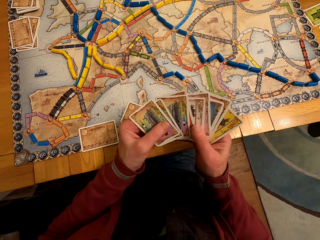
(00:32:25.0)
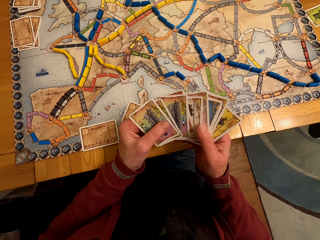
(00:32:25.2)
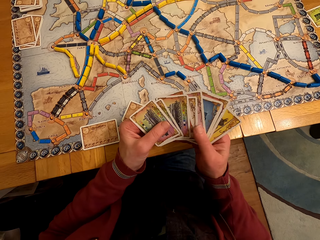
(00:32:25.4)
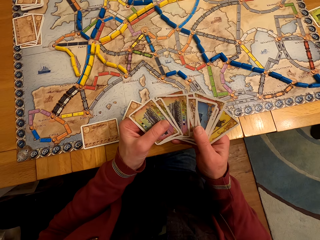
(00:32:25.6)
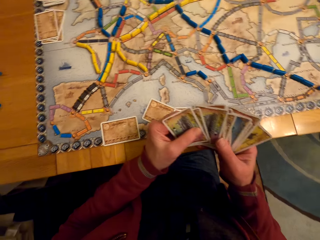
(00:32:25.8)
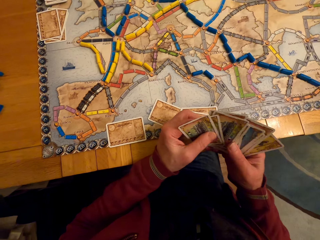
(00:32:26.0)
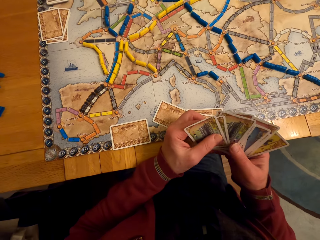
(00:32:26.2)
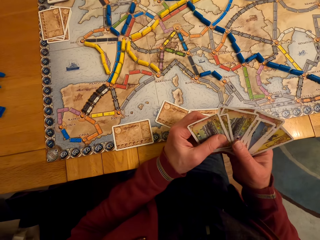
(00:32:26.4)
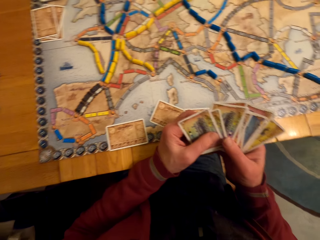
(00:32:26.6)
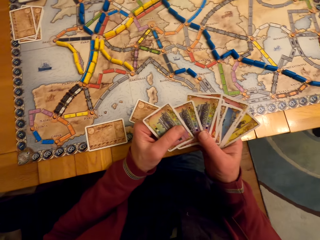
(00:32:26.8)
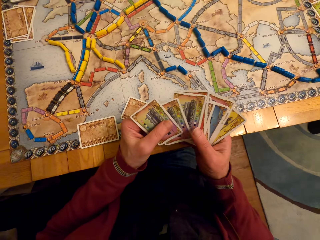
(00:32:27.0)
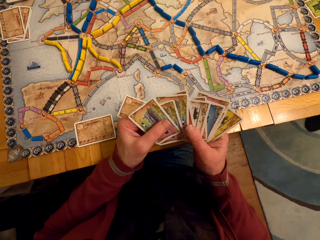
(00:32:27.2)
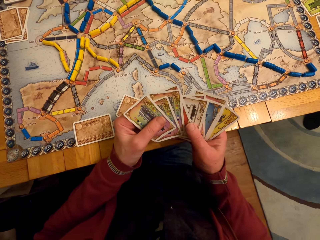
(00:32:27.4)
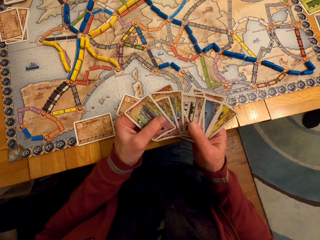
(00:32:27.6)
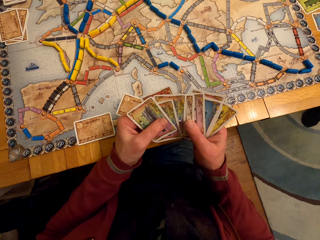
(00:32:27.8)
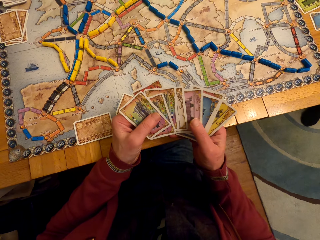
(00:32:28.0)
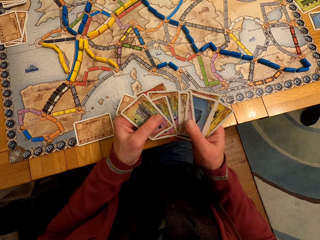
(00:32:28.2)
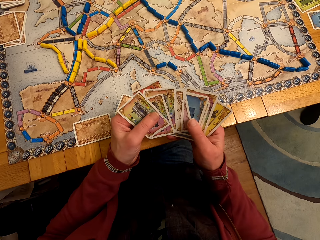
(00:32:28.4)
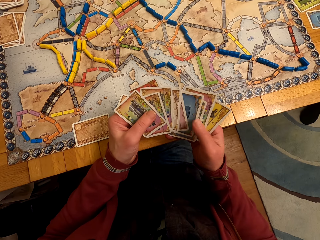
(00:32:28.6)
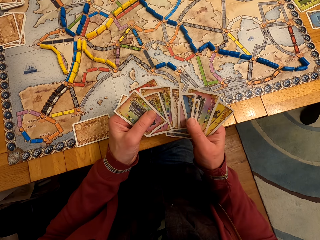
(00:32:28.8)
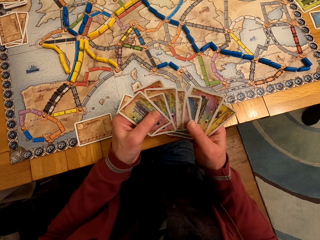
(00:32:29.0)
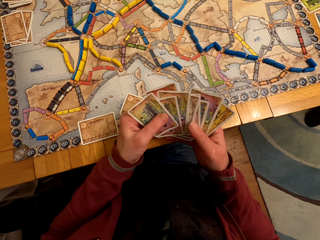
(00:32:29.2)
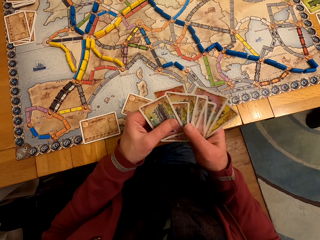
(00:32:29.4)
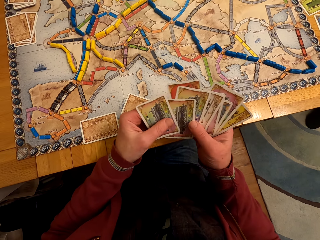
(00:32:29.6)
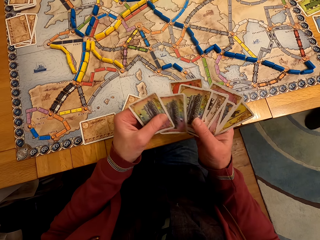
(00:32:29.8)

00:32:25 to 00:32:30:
The camera wearer picks up the board game card from the table.

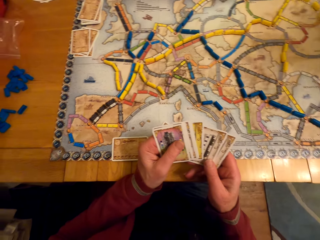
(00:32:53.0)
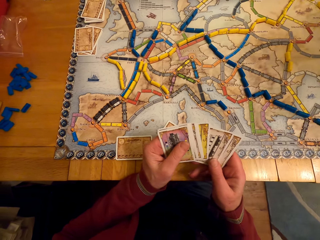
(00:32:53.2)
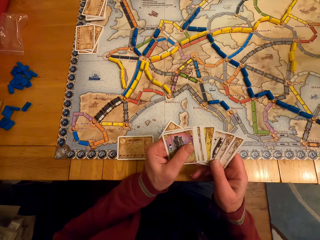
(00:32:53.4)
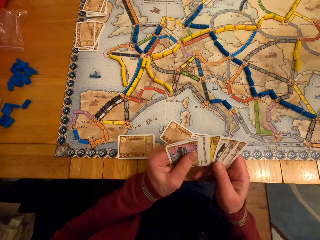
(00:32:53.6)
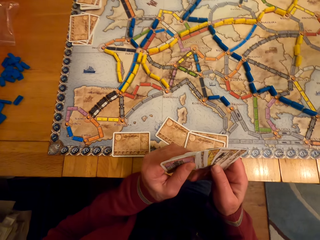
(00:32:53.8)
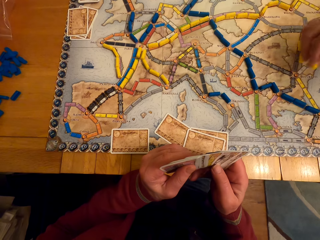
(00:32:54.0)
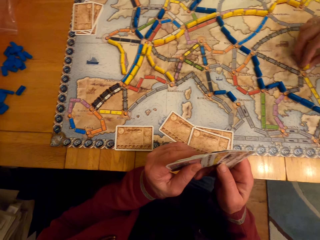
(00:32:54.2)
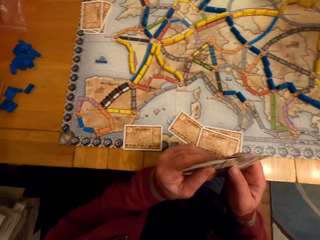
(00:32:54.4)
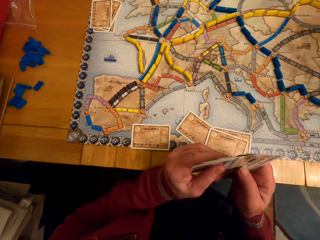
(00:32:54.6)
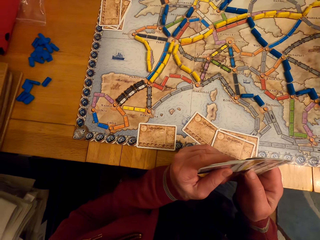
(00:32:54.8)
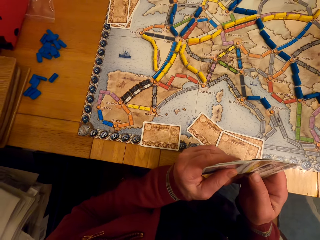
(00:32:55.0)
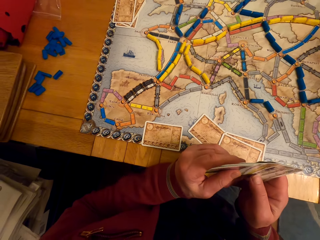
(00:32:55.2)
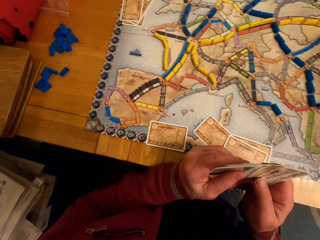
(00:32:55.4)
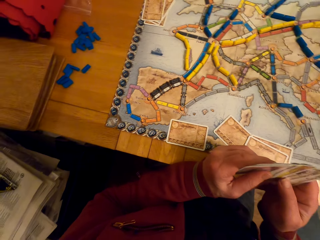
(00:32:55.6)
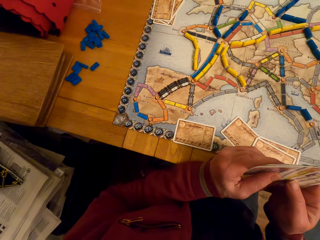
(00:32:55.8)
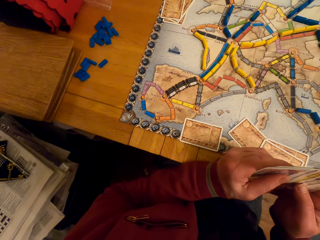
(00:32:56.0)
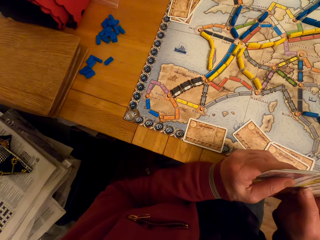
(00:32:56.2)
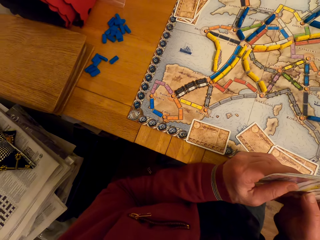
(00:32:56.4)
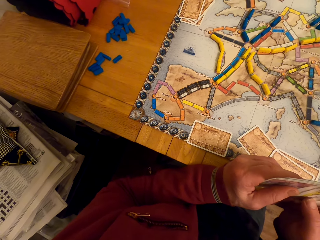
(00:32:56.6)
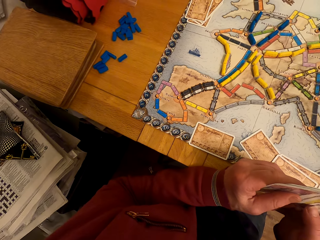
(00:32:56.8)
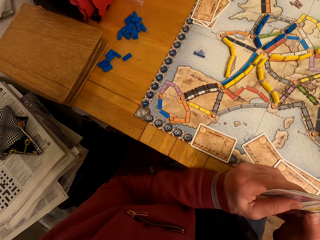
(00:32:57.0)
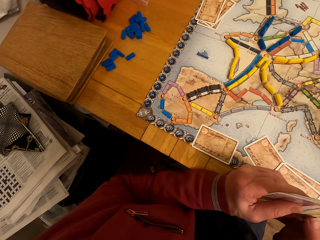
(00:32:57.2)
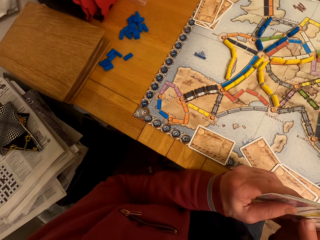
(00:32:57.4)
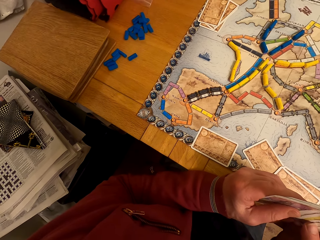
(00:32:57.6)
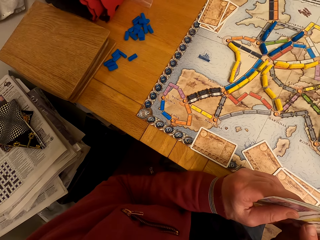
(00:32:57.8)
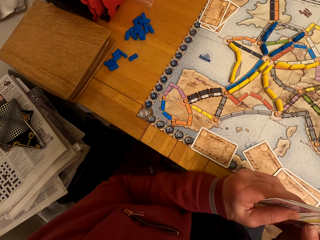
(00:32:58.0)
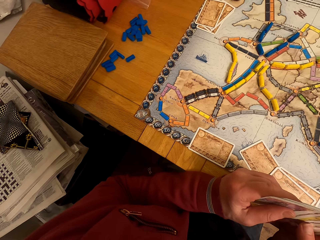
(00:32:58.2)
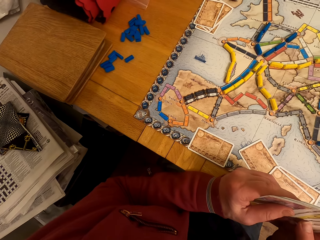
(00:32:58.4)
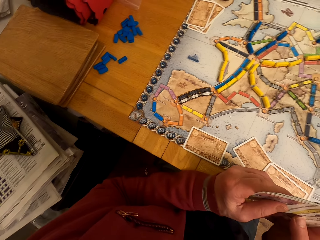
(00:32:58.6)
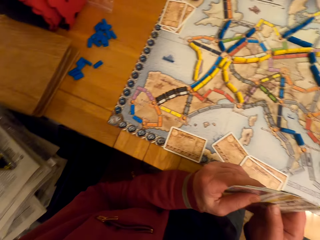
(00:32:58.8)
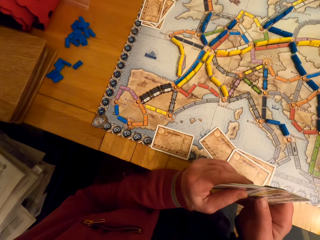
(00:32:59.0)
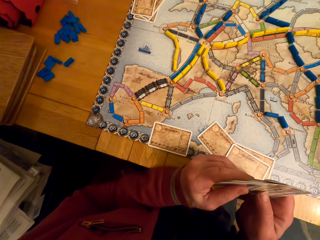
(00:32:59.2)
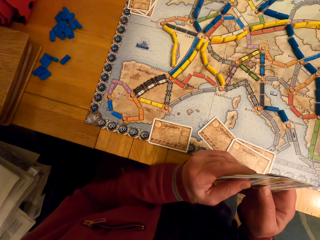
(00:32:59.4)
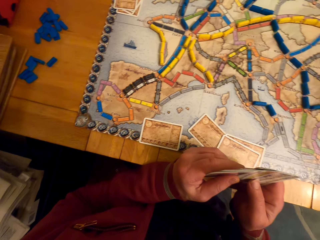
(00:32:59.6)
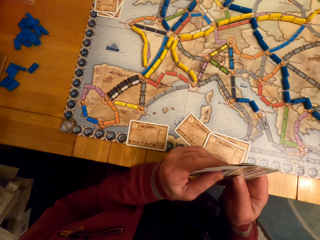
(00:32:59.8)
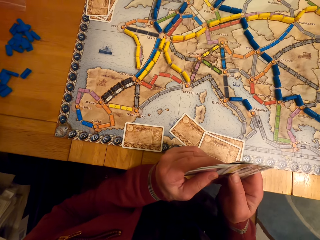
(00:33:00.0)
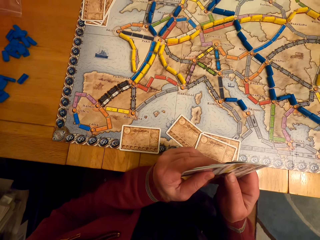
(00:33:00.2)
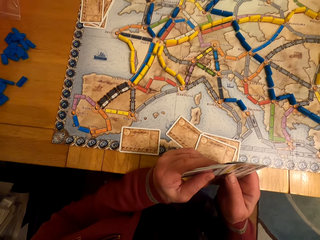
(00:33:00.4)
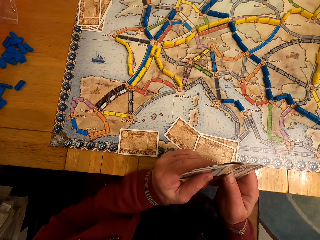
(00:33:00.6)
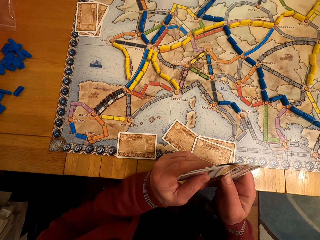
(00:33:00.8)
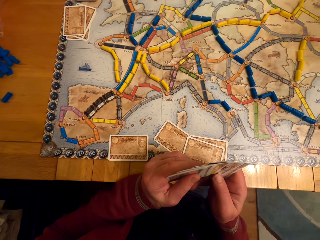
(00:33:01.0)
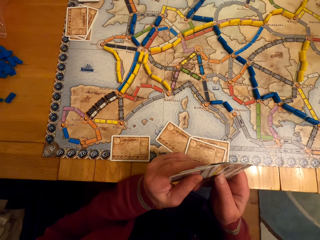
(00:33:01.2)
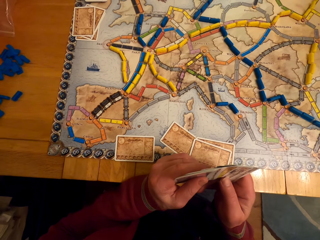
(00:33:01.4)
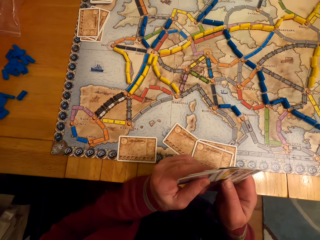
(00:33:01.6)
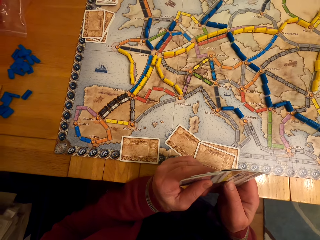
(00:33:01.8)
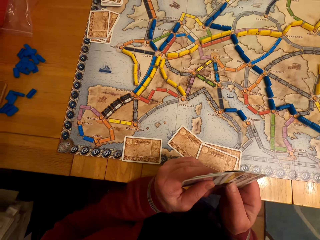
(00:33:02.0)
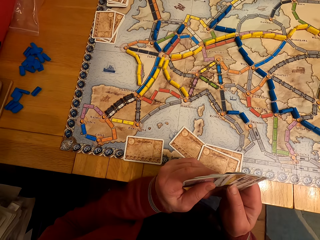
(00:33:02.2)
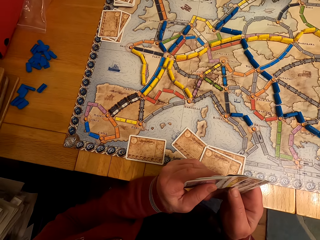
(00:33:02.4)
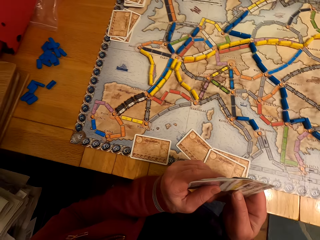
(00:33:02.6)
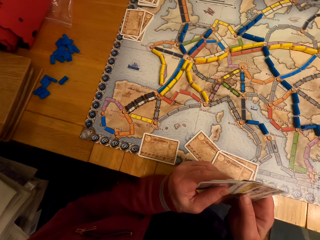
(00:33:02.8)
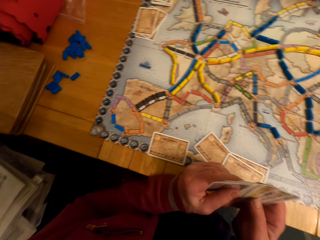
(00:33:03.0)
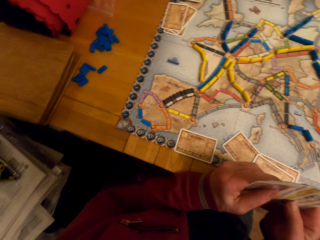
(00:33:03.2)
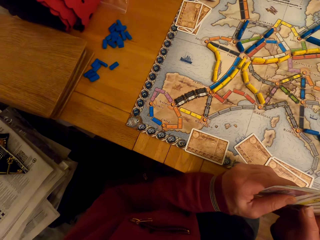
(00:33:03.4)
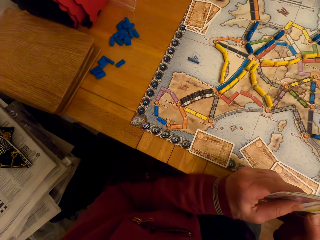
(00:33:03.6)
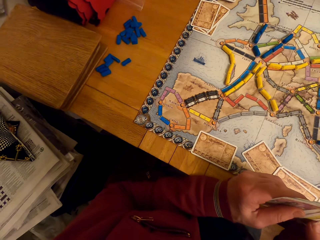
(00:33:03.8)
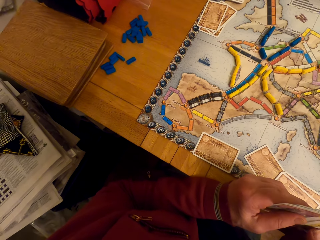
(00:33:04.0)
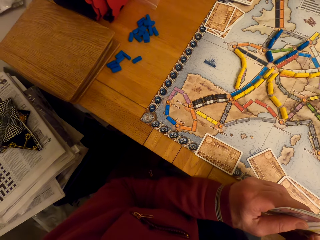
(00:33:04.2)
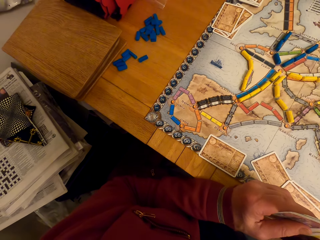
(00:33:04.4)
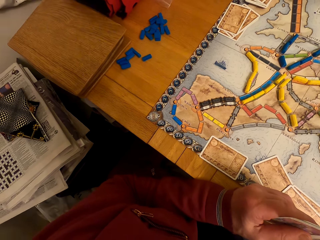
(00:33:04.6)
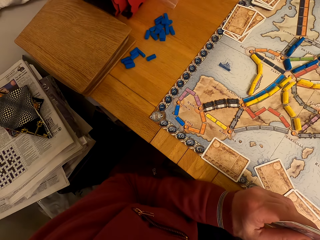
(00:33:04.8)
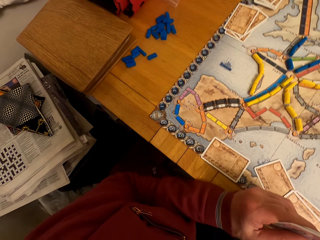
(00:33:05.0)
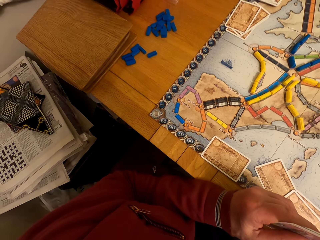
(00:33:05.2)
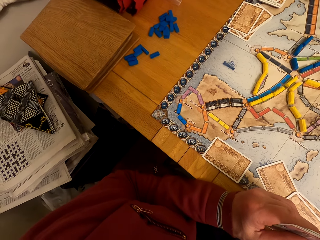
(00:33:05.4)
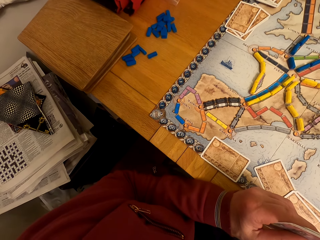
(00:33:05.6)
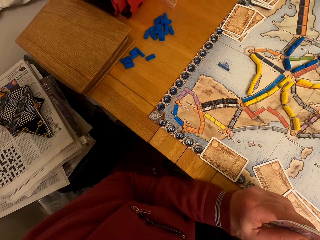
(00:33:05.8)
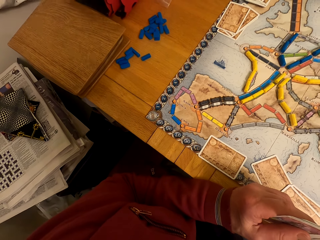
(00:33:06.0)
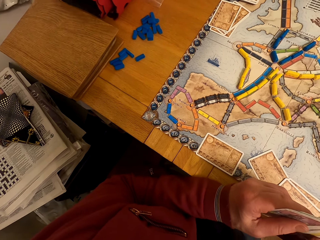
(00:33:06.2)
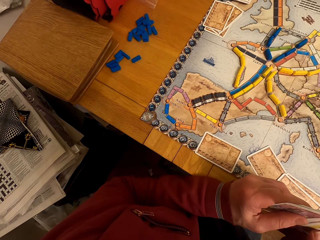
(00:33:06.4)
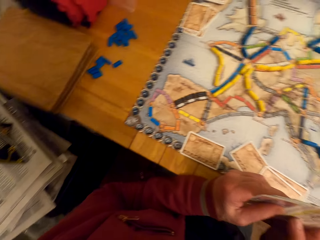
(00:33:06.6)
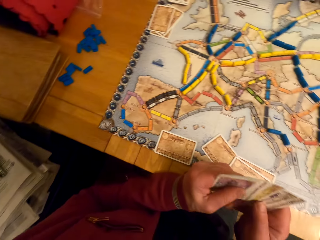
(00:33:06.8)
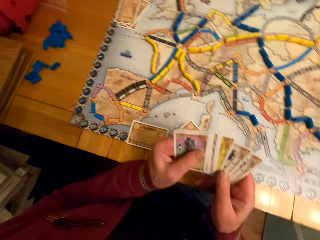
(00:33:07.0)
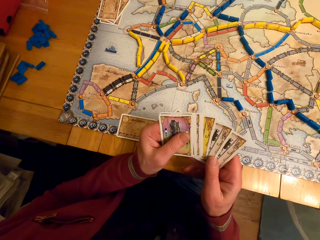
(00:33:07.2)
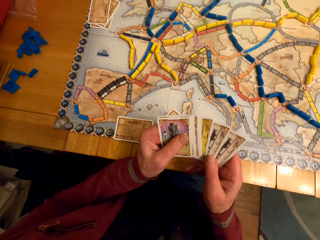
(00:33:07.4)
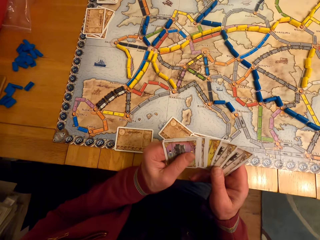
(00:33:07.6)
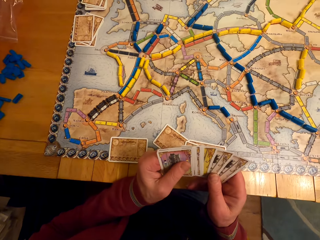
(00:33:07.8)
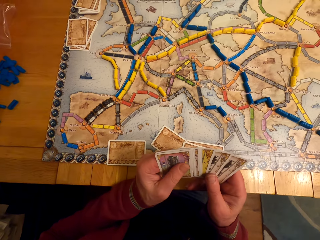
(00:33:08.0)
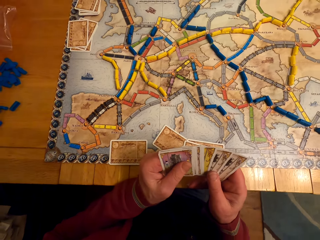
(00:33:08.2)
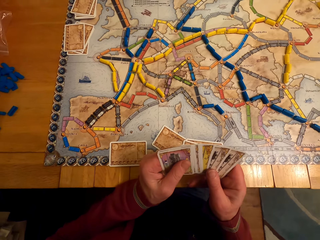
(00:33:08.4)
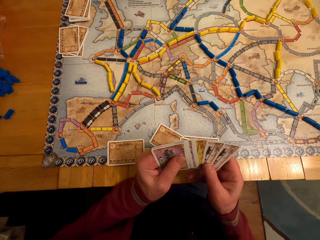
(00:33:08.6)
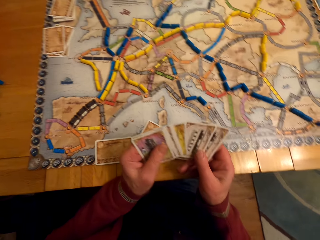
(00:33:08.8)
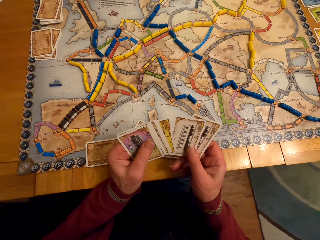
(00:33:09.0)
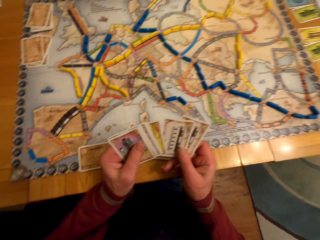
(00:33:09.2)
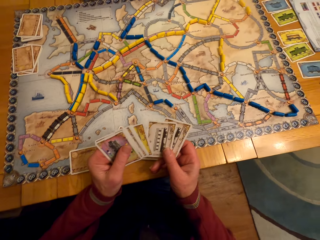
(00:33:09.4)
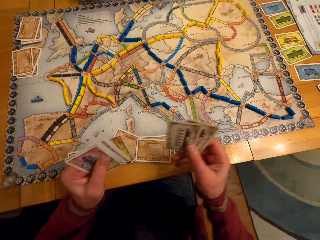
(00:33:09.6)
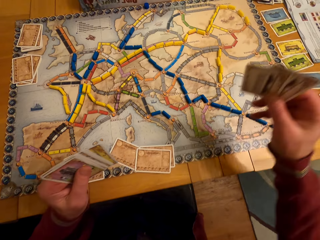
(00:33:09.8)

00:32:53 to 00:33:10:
A lady puts the model piece on the paper. A man looks around. The man looks at the cards.
